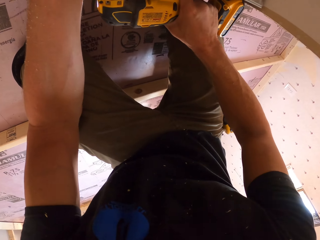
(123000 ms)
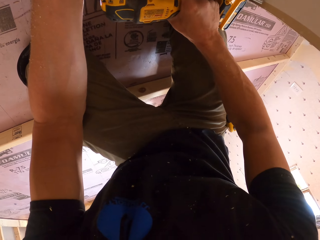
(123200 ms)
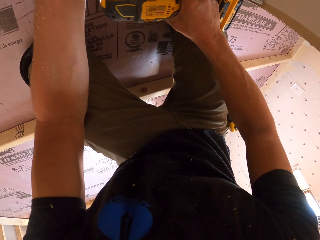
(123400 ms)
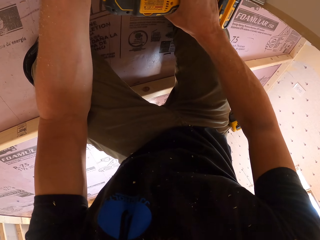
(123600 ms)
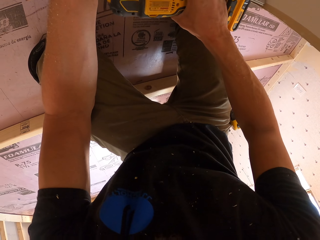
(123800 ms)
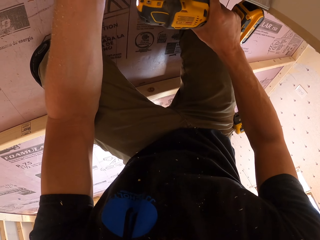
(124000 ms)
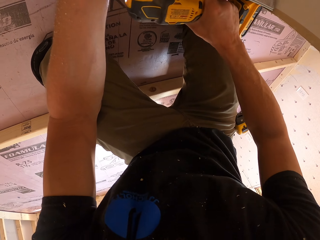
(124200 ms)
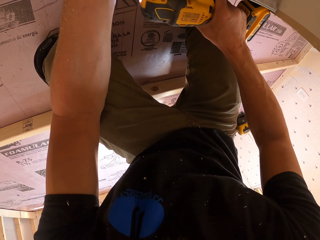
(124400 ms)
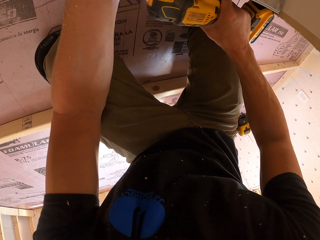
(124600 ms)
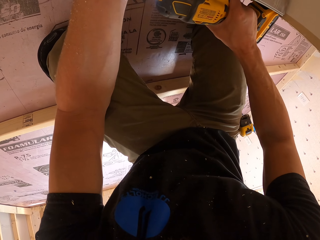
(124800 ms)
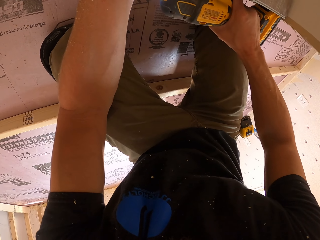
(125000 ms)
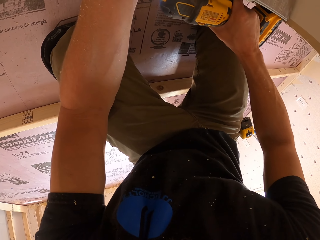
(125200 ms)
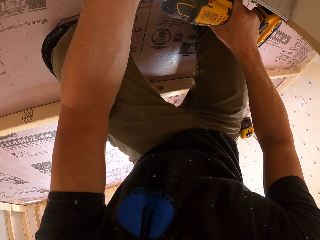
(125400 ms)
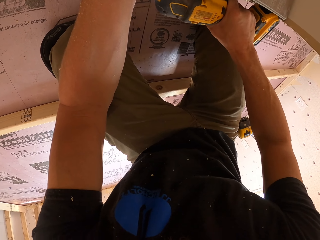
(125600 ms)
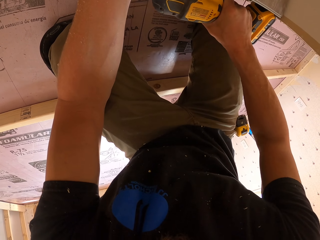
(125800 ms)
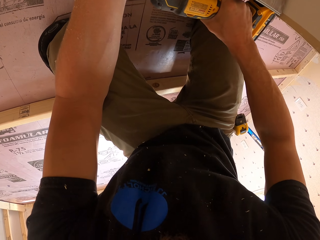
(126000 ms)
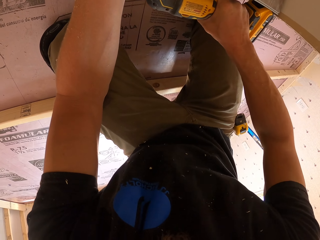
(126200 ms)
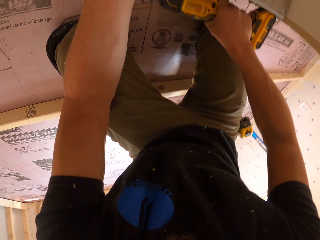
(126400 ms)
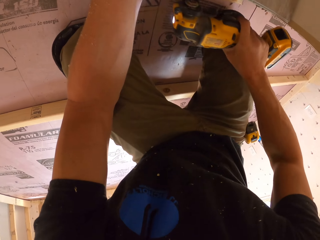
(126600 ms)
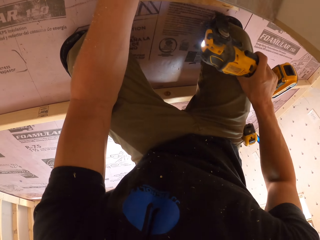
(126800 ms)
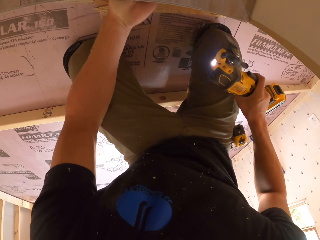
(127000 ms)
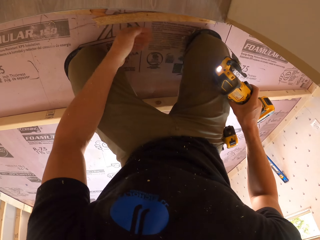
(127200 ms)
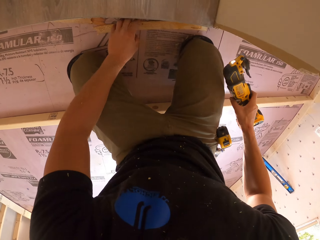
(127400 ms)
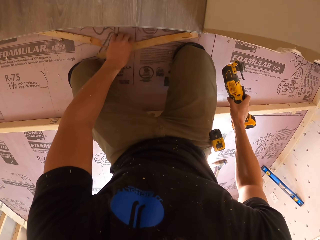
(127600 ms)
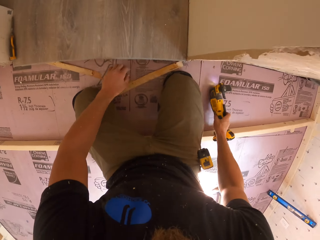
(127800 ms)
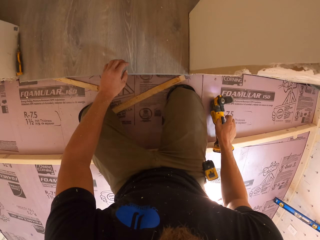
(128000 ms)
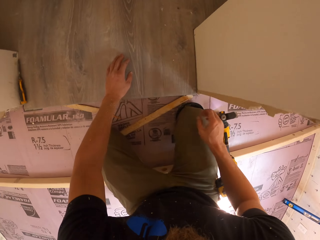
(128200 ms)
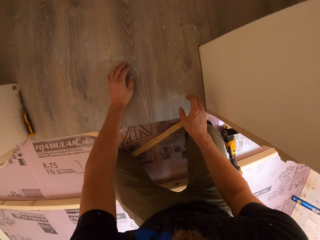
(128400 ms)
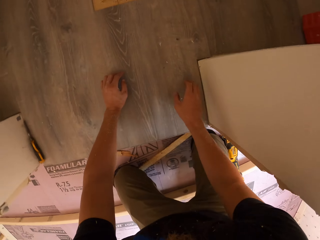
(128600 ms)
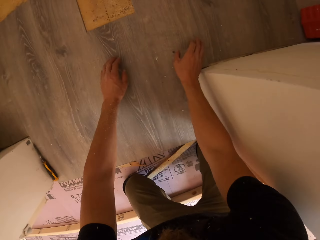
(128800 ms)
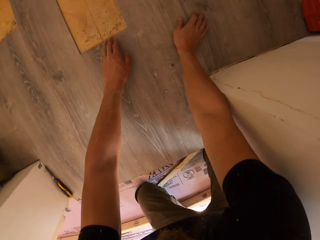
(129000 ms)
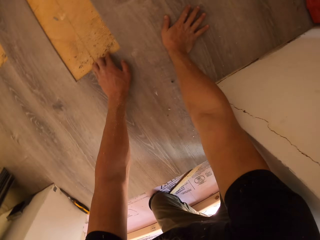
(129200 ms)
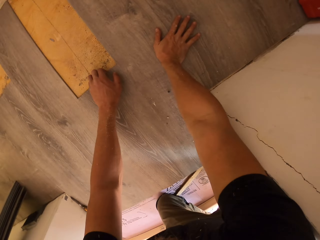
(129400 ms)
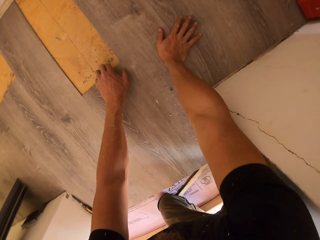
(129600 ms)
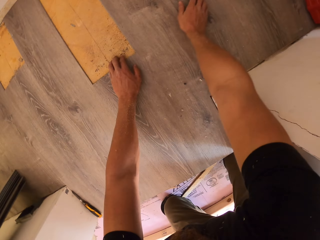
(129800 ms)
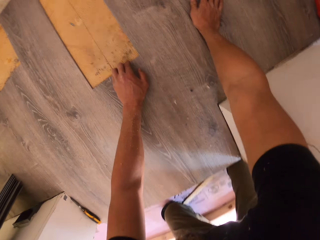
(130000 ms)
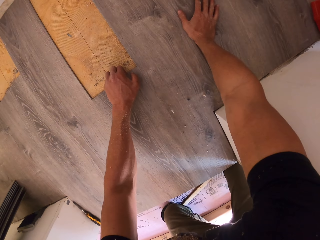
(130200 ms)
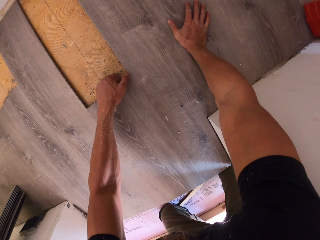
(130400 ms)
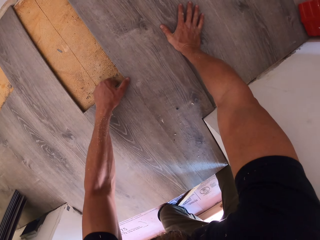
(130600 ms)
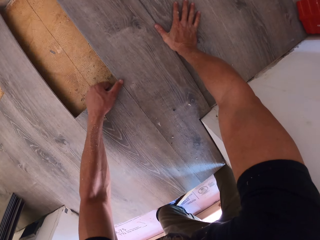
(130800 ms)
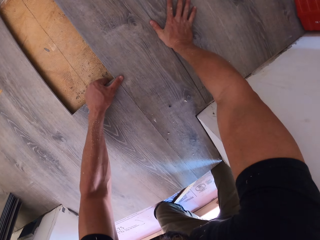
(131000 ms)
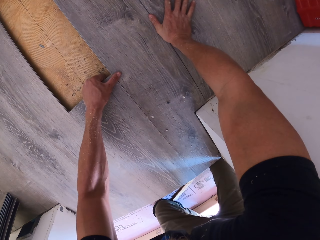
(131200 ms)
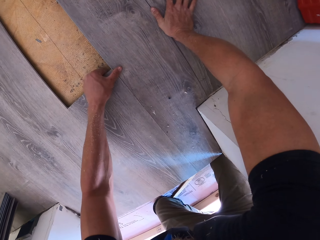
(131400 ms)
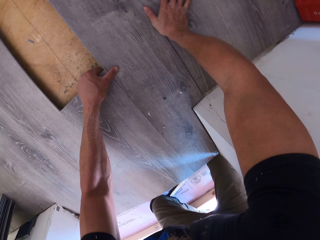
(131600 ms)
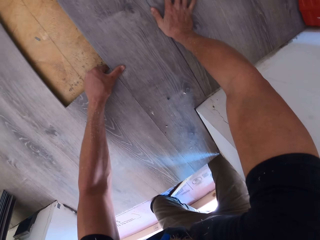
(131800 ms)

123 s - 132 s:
The camera wearer moves. They remove the drill or cordless reciprocating saw from the wood, remove a hand from the wood, move the wood from the floor and place the drill on the floor. They adjust the wood. They touch the sealing board.

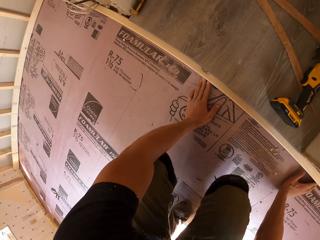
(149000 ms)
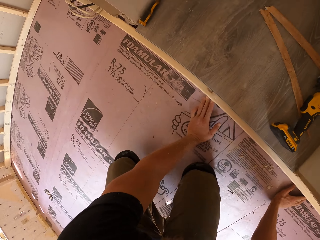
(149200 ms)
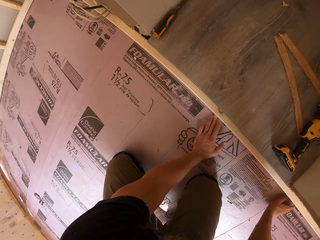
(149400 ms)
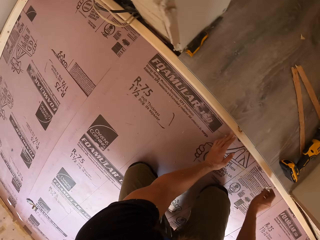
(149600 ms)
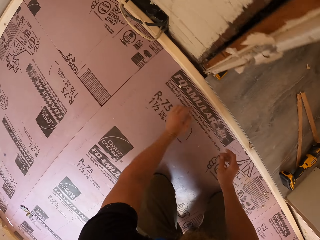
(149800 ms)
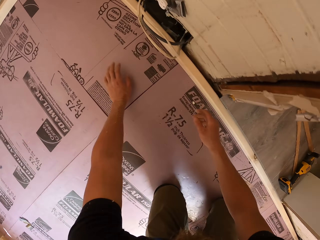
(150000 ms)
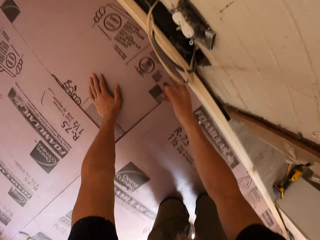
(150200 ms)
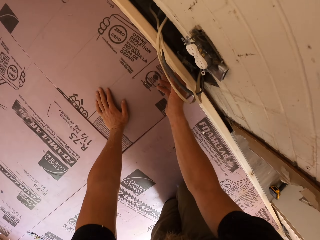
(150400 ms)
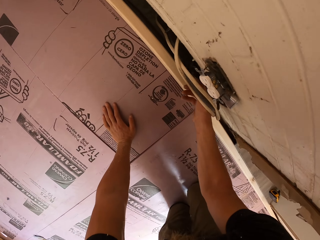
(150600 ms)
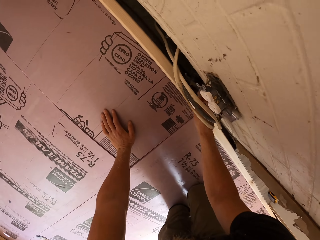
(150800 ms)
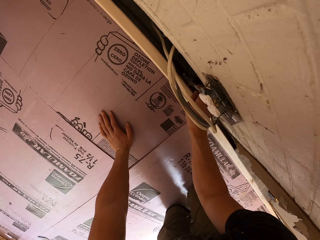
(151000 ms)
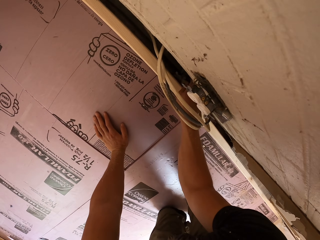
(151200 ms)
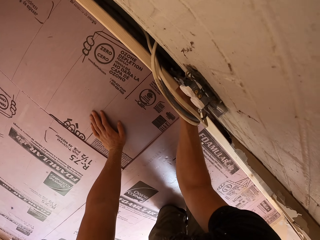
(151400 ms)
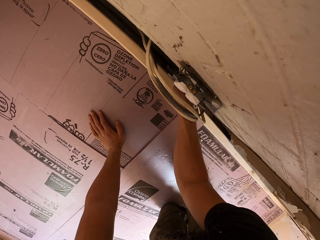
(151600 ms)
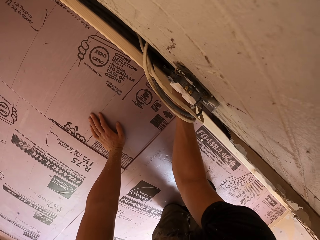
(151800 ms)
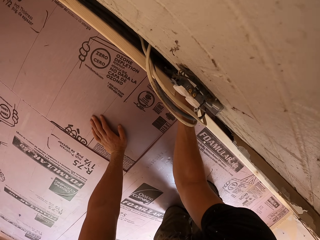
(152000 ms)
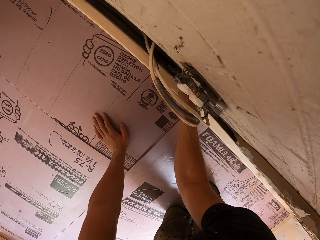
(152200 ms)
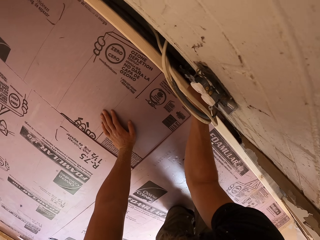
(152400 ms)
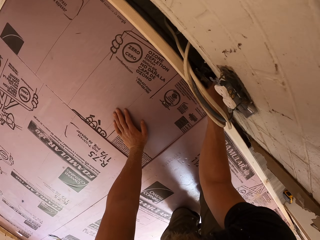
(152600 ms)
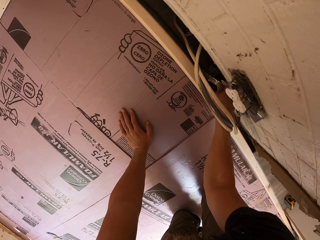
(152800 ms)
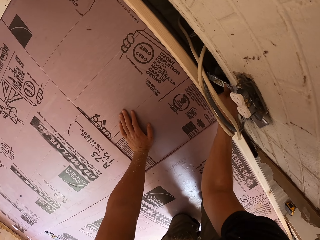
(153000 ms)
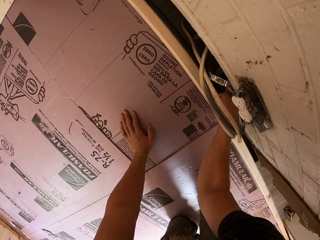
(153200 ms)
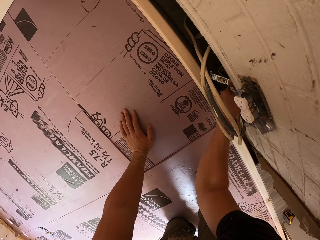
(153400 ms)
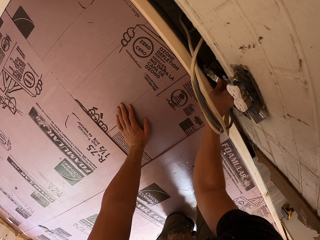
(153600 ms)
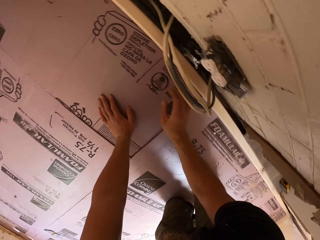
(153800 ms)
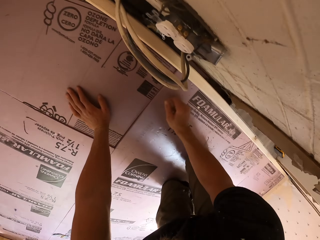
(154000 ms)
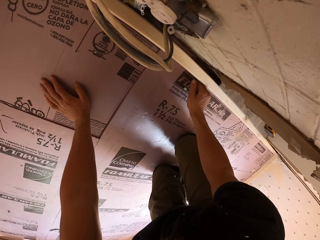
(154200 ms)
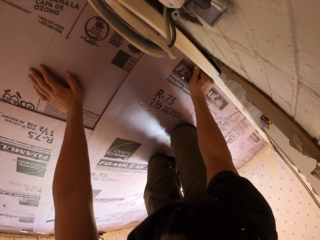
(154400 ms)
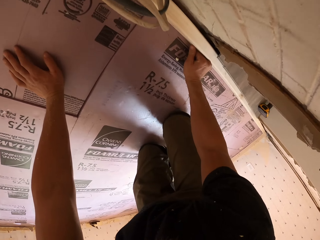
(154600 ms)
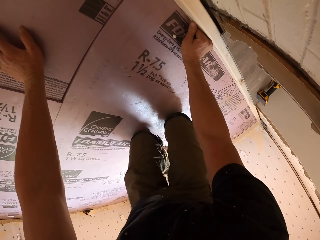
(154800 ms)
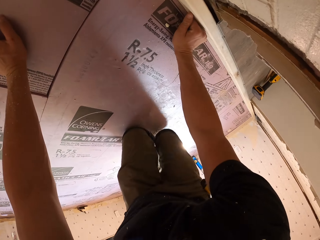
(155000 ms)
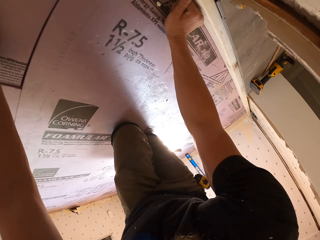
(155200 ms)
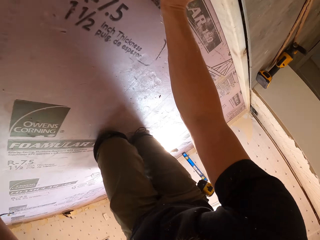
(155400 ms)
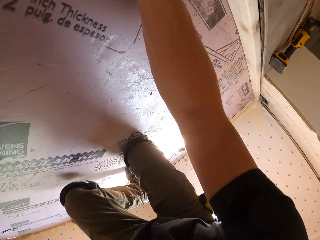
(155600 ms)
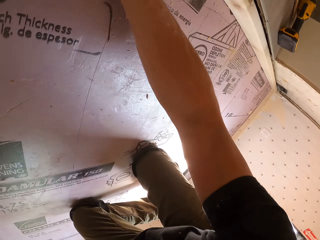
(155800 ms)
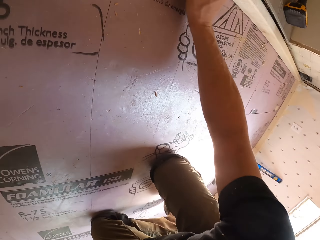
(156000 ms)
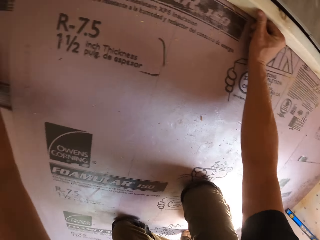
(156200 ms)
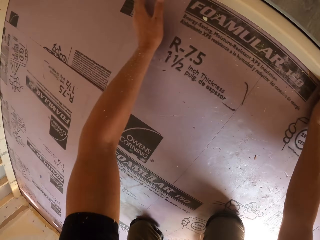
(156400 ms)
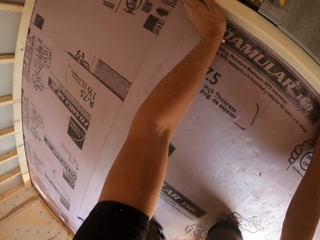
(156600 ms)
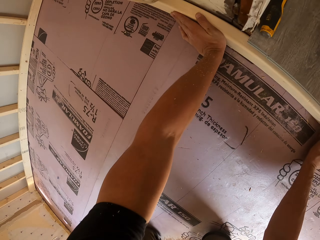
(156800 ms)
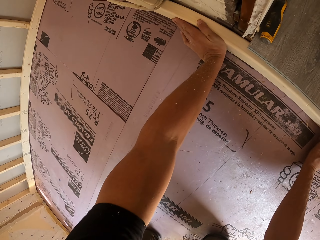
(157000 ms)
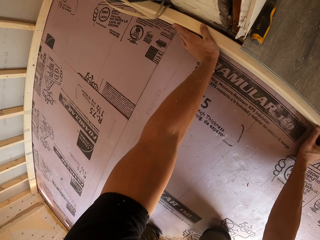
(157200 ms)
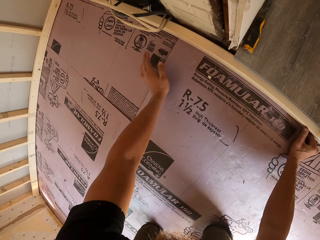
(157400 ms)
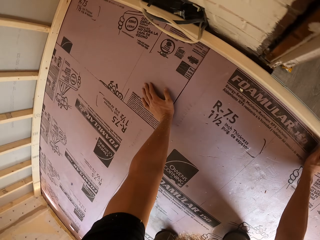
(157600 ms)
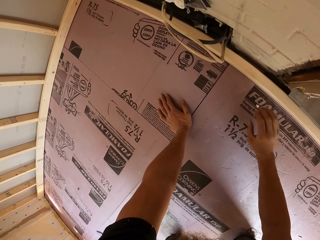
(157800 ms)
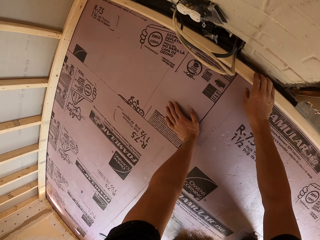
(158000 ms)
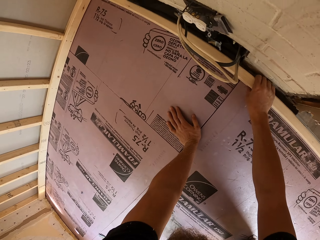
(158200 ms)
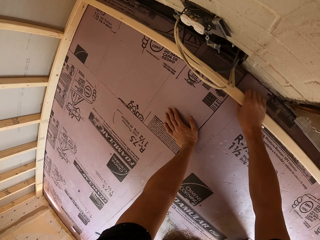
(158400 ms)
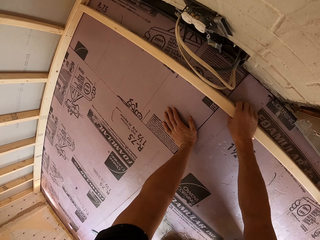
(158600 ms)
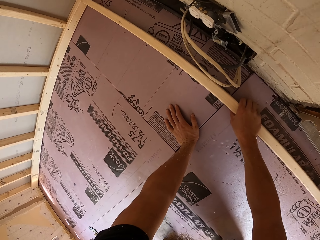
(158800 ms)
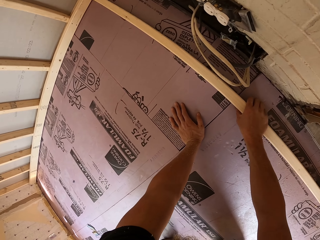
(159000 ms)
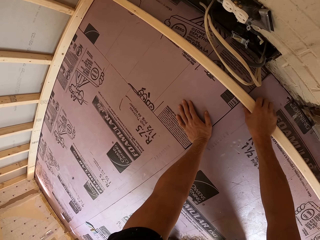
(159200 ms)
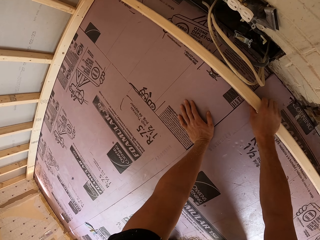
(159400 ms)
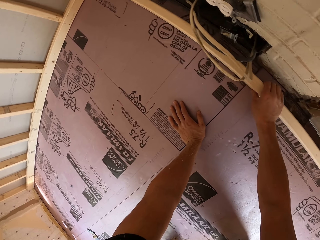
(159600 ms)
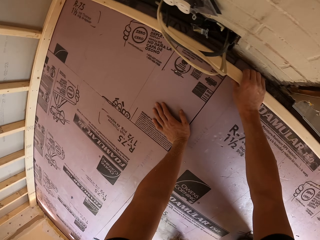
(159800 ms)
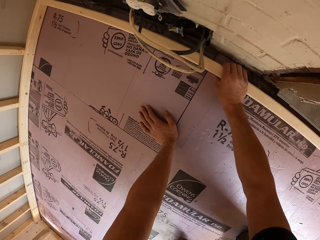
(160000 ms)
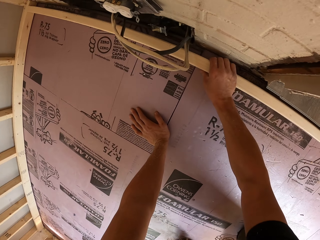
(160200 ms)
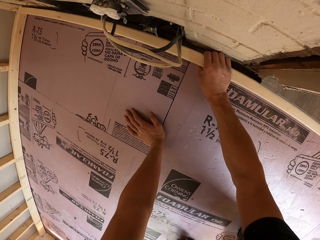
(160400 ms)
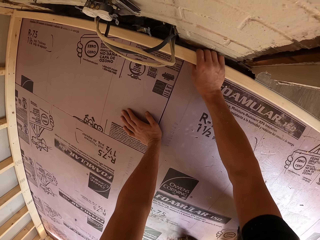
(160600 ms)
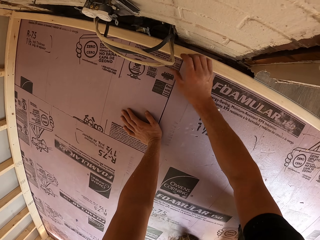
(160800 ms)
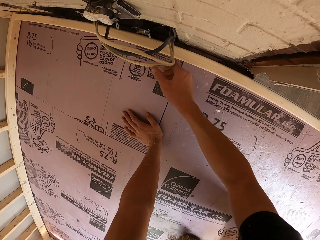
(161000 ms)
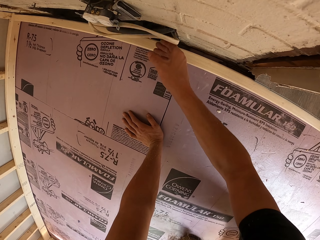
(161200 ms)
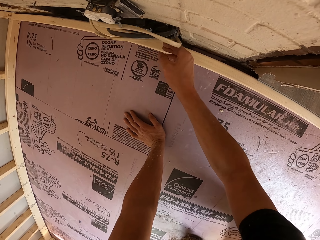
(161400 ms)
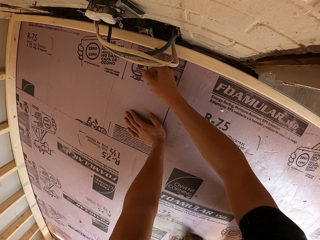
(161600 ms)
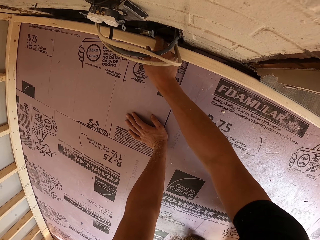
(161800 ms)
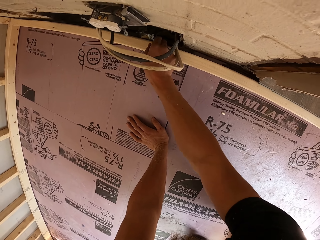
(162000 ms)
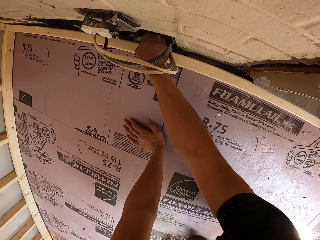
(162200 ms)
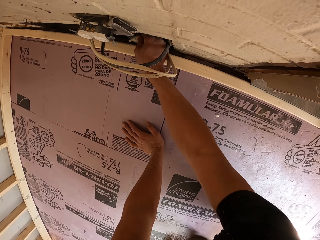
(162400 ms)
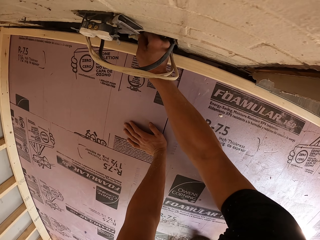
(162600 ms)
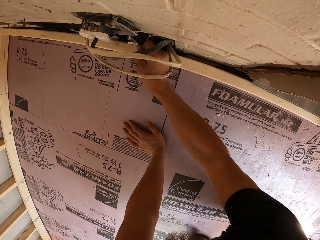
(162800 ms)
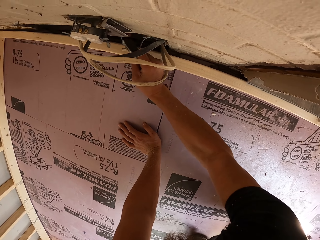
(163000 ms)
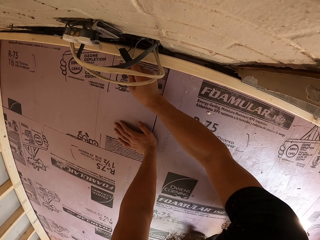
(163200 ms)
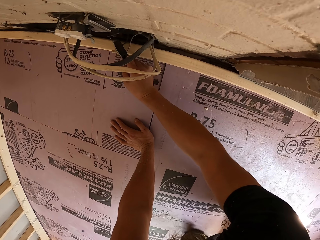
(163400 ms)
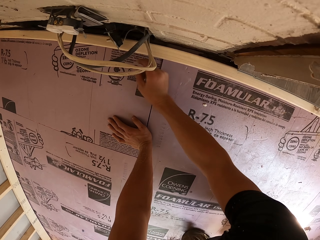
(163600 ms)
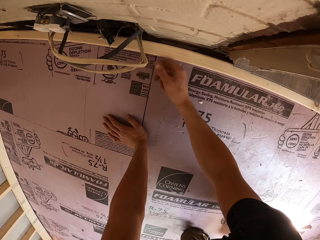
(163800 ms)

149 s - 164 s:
The camera wearer moves around to adjust the wood. He pushes some wires on the wall. He holds the wood still with his fist. He moves his legs backwards. He holds the wood with his hand. He pushes the wood. He places his hand on the floor. He moves the wood with his hand towards him and moves the wood with his hand towards the wall. He adjusts the cable. He touches the wire on the wall. He removes something from the hole.
